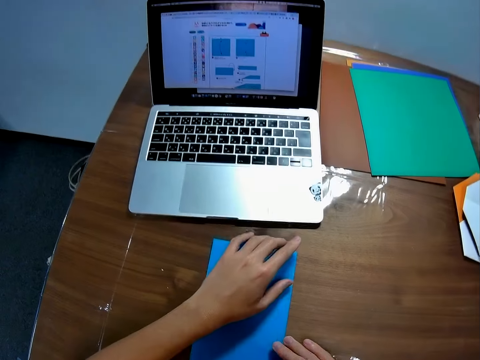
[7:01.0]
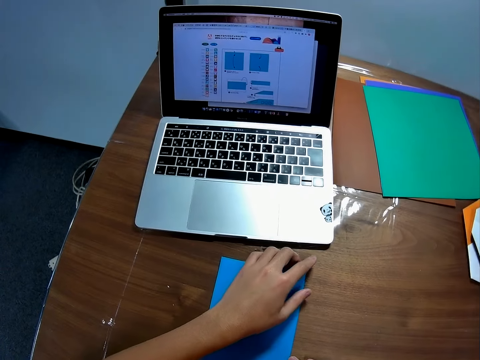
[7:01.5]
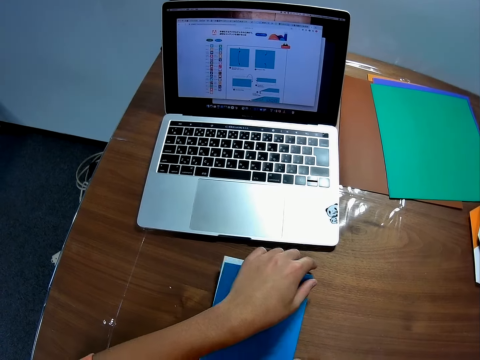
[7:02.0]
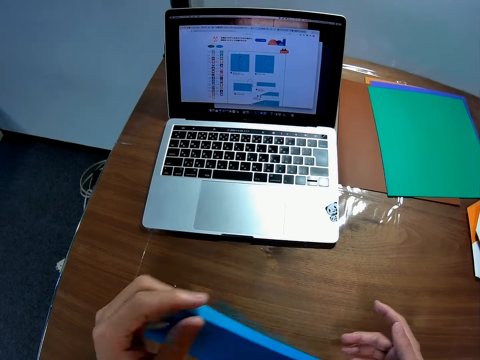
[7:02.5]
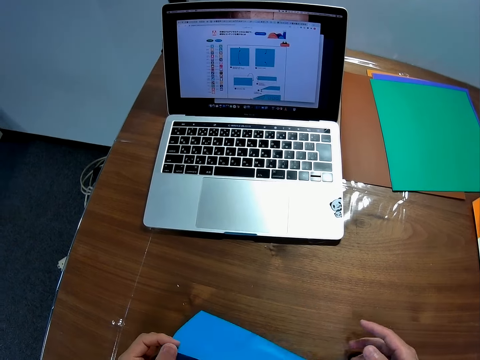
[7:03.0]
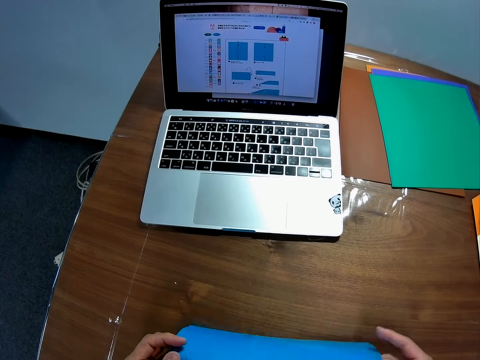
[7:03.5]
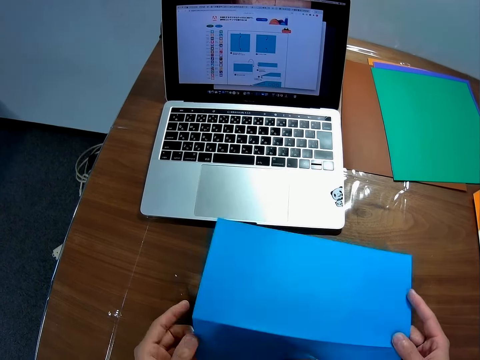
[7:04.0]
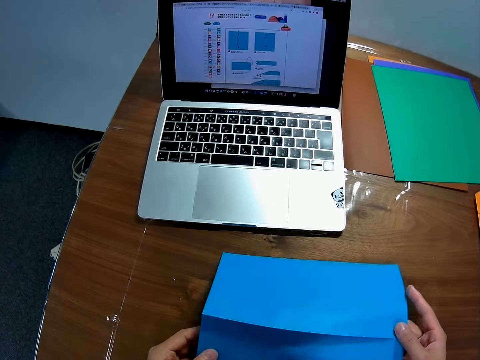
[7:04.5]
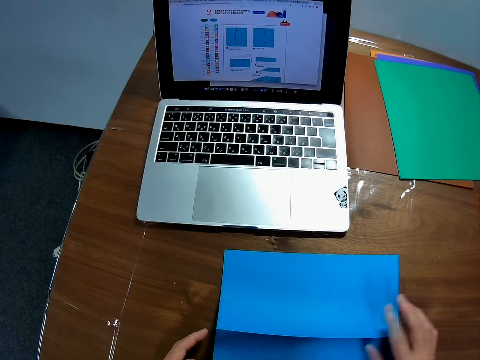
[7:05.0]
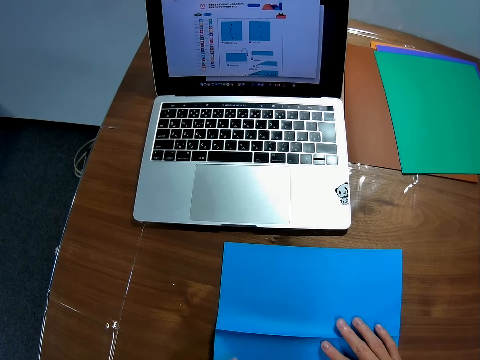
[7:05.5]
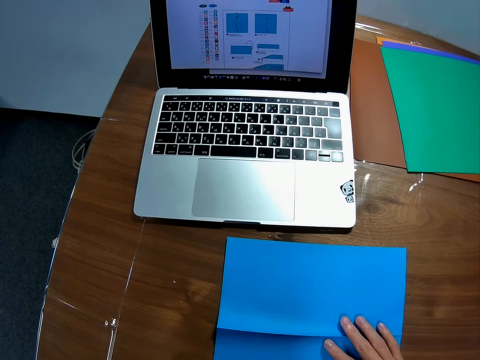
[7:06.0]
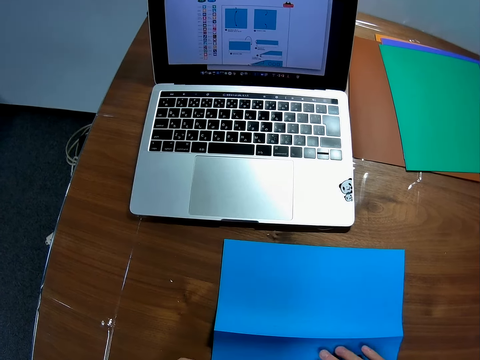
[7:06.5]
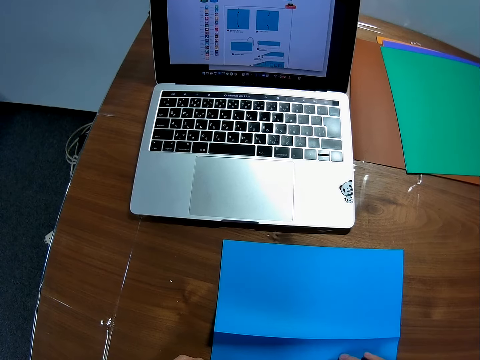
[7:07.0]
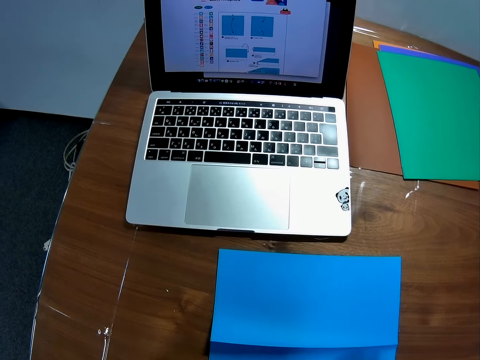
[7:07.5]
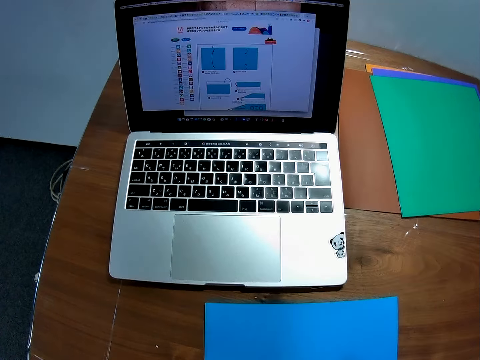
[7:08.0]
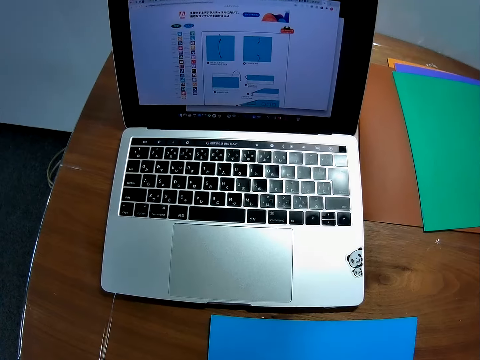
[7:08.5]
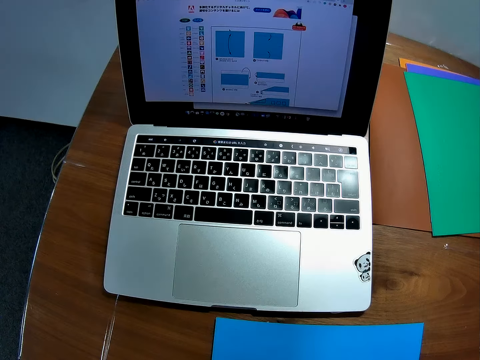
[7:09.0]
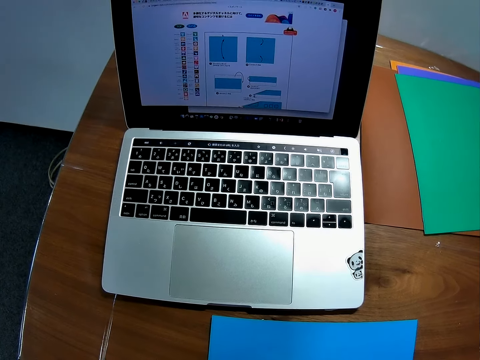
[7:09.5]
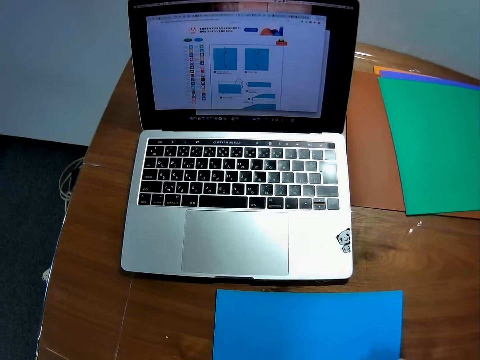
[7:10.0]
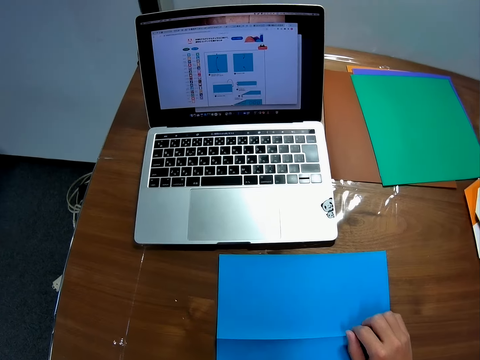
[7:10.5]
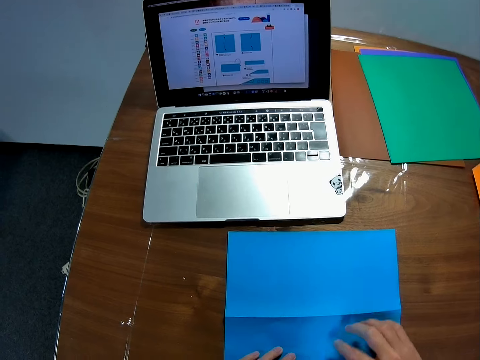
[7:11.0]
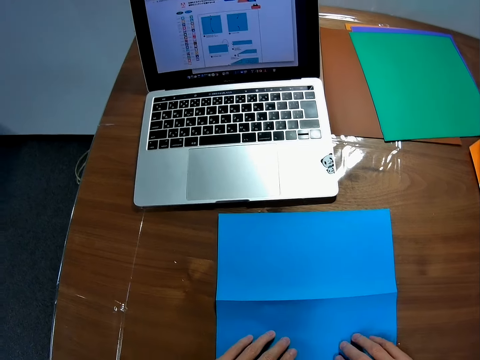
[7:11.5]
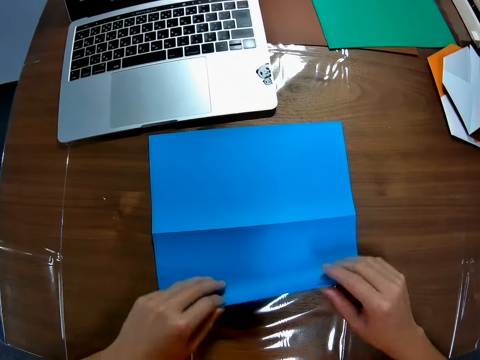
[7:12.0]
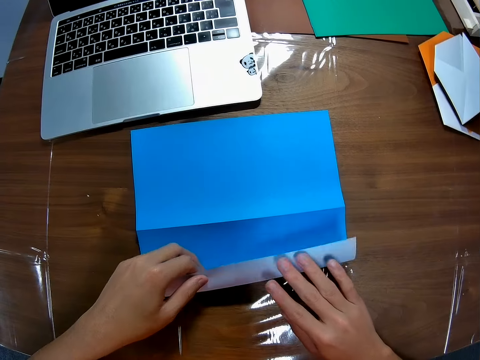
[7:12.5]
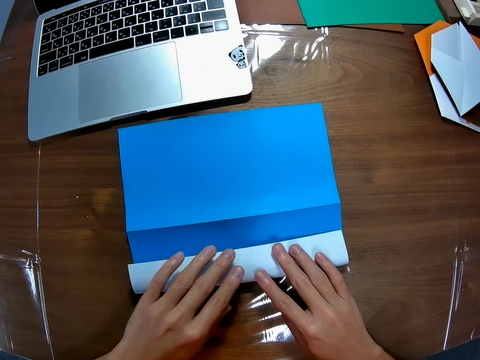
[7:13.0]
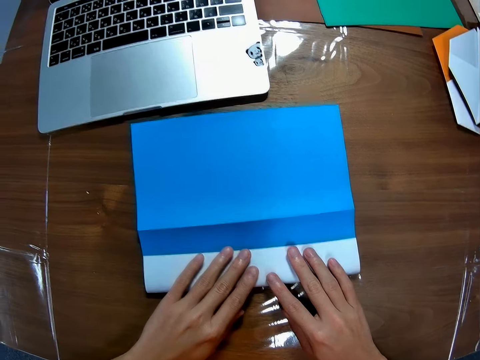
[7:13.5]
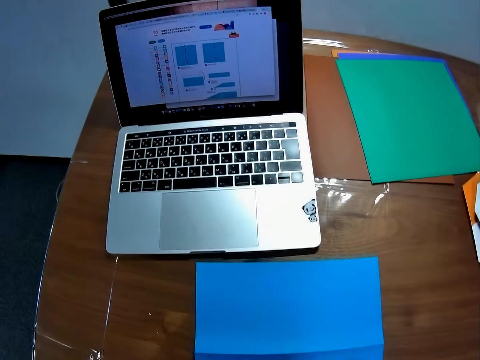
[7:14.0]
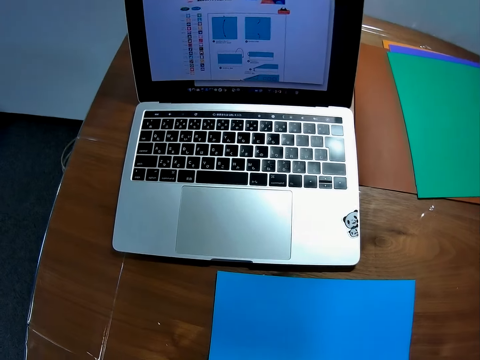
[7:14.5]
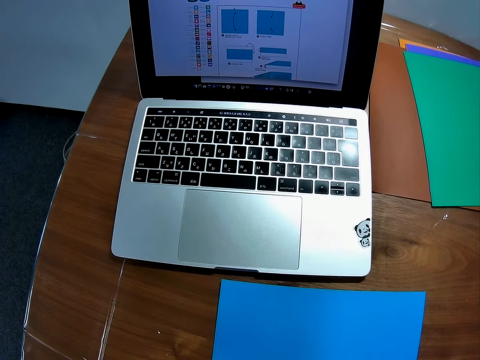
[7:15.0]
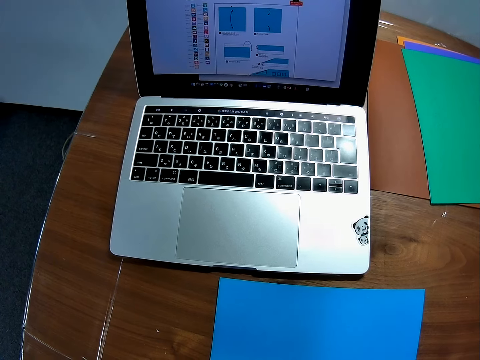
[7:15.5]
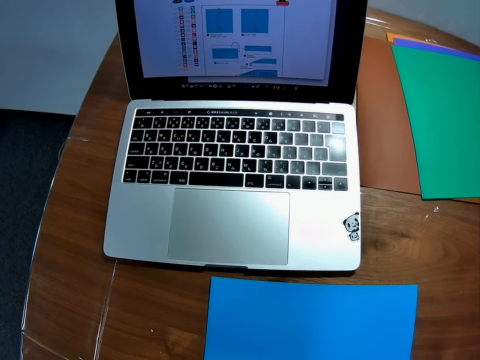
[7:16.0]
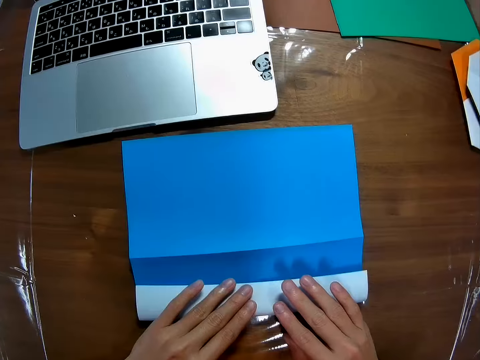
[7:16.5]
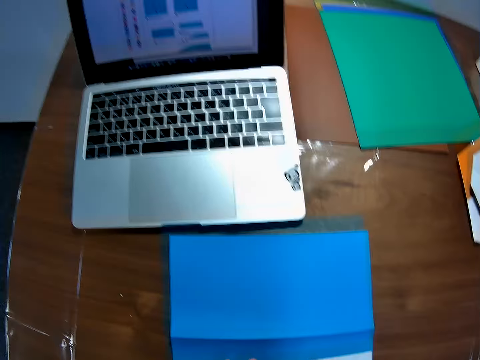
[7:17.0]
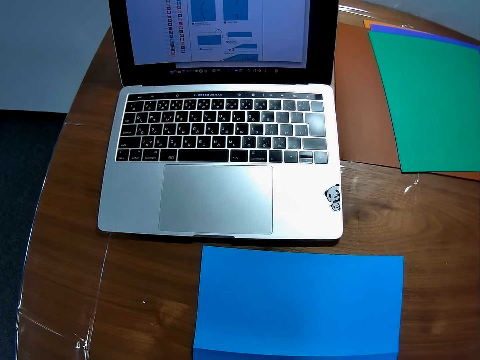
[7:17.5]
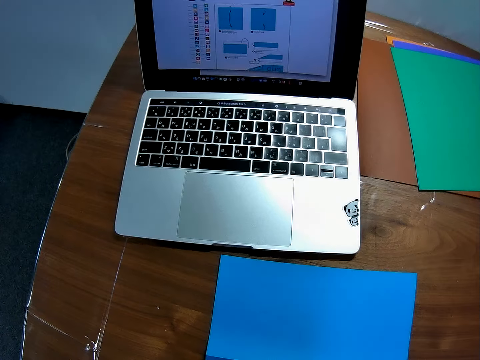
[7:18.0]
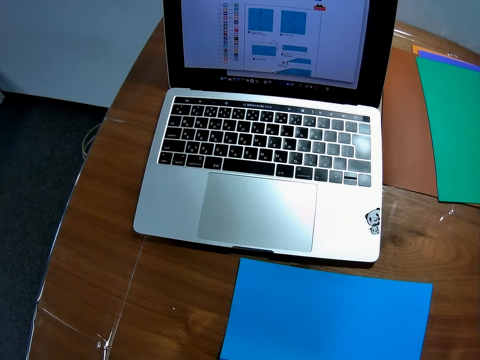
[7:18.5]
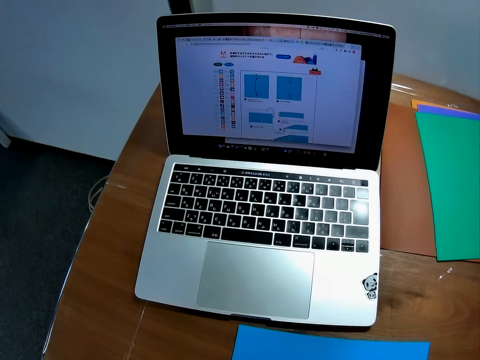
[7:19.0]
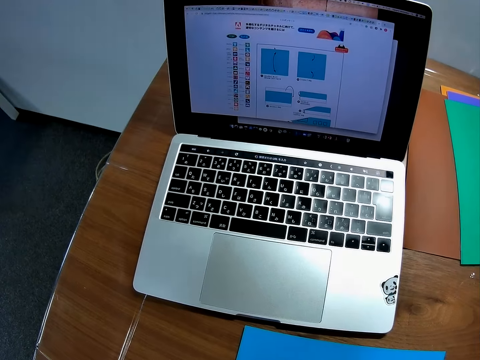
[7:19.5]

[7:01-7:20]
The camera wearer unfolds the piece of paper. He picks up the paper on the table with his left hand. He drops the paper on the table. He looks at the paper. He folds the paper on the table. He looks at the machine.

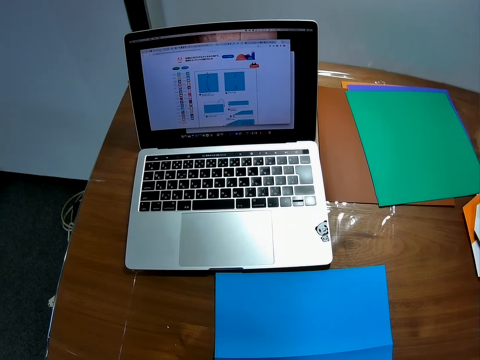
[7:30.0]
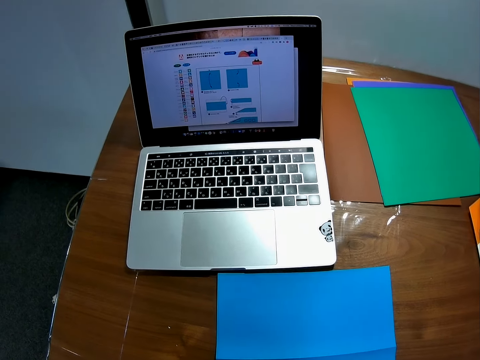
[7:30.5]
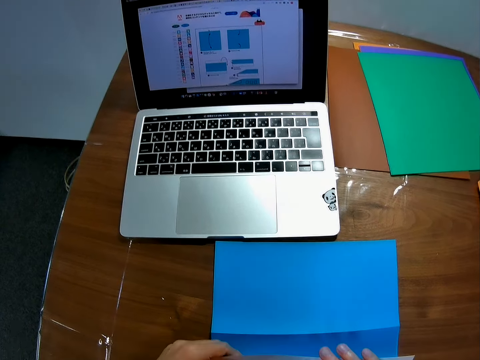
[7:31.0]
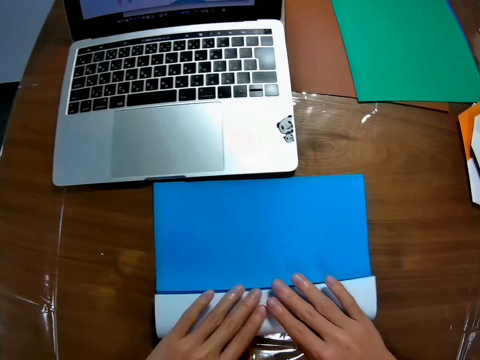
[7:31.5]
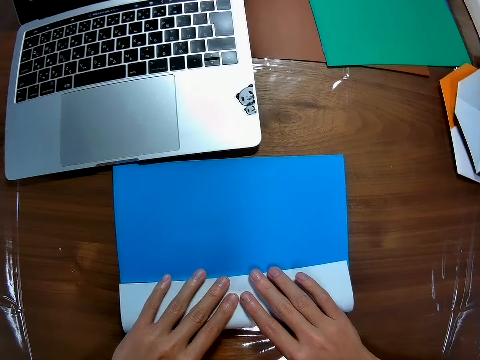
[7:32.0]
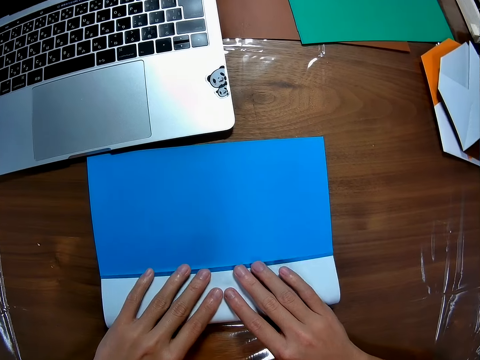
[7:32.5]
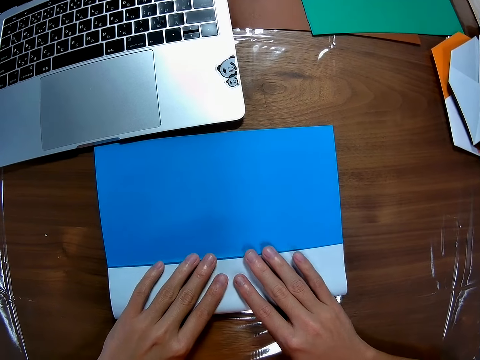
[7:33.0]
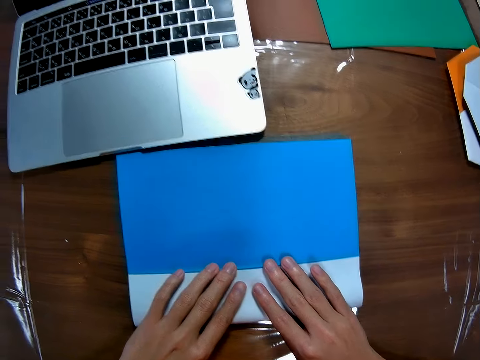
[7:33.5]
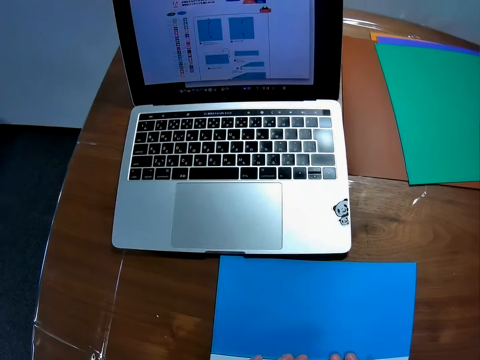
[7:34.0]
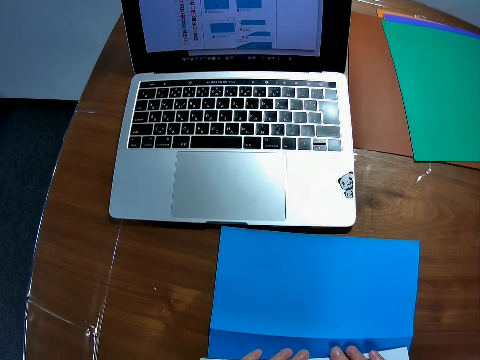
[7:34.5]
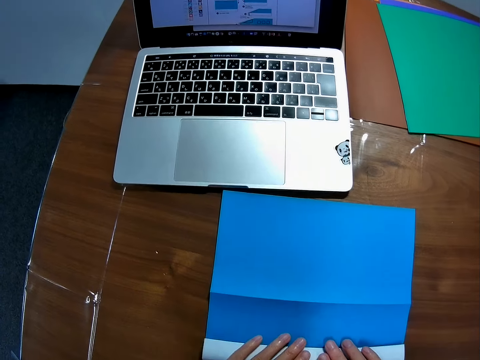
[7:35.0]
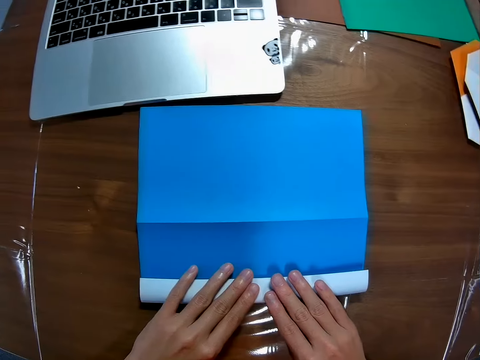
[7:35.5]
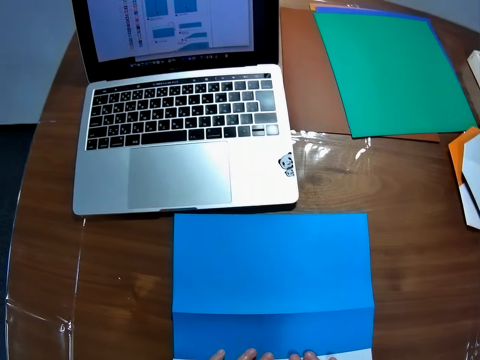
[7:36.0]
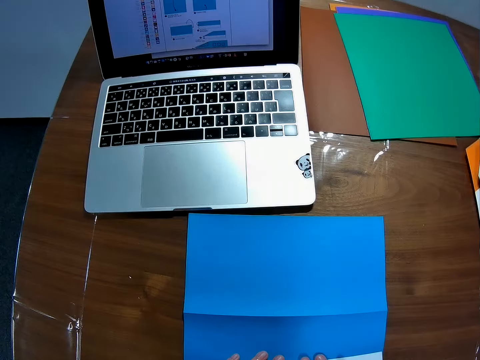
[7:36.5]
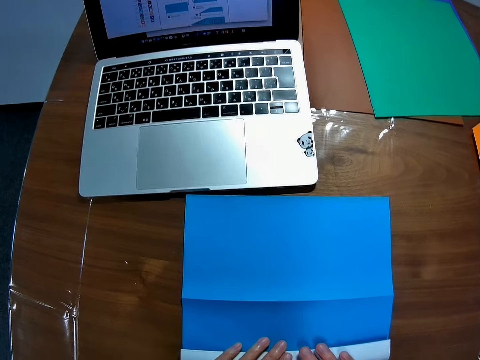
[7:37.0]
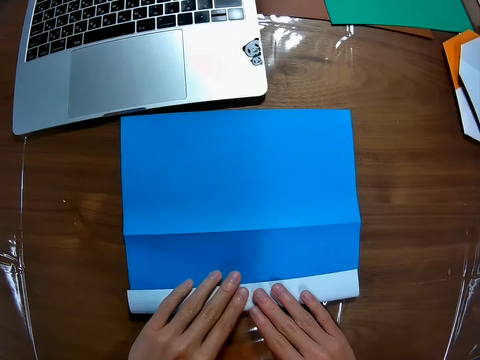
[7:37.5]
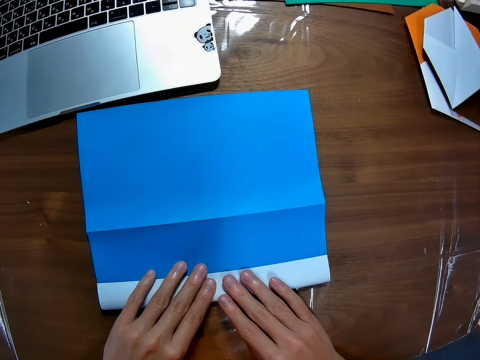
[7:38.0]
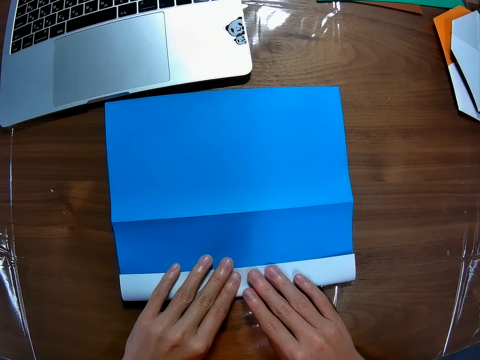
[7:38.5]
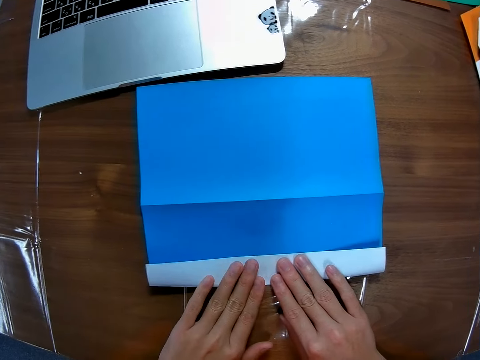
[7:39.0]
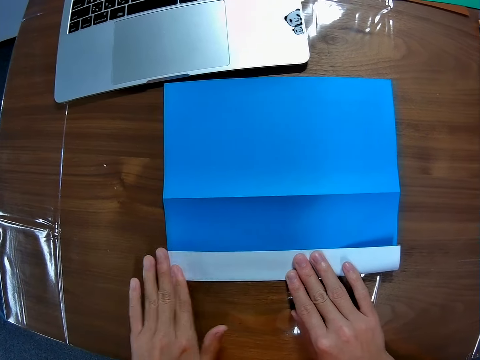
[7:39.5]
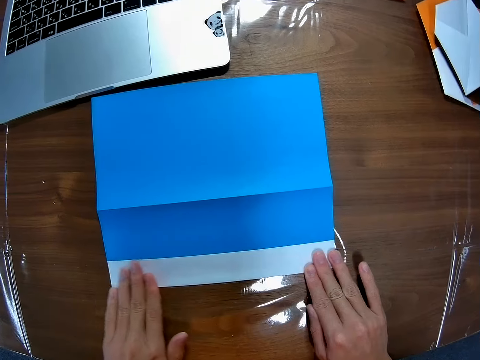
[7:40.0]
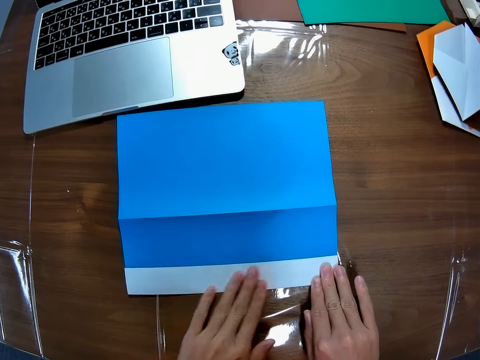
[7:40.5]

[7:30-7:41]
The camera wearer folds the piece of paper. He smoothens the edge of the paper on the table with his fingers.
